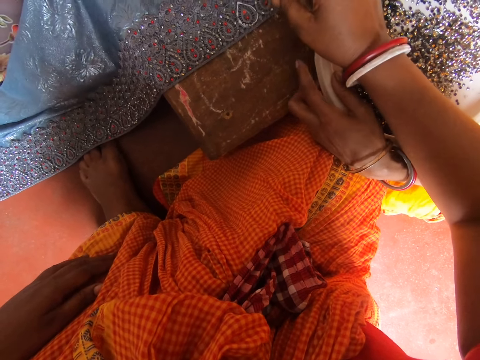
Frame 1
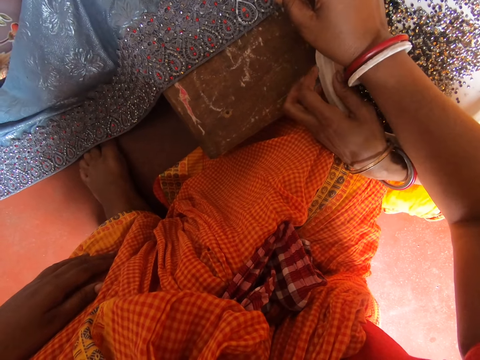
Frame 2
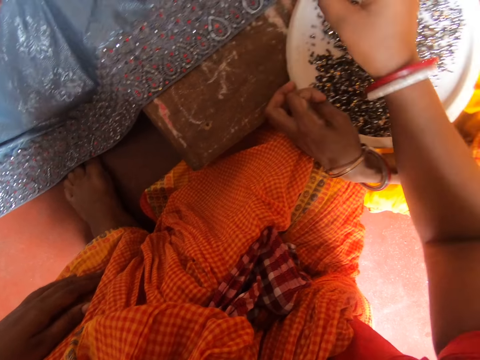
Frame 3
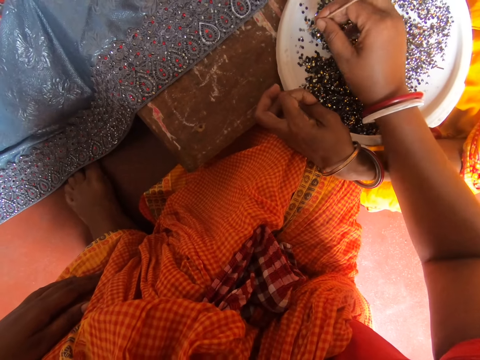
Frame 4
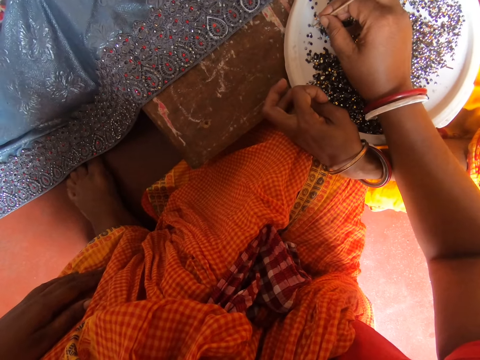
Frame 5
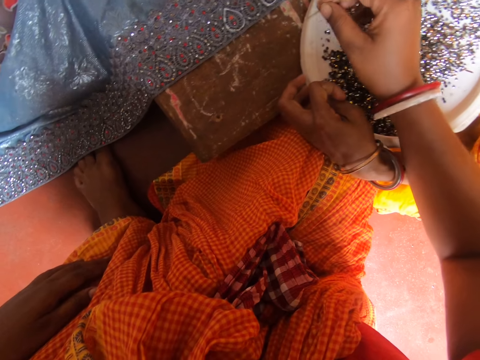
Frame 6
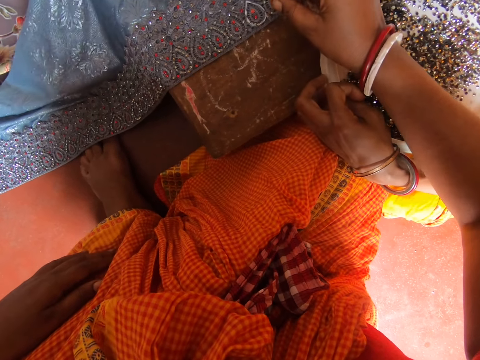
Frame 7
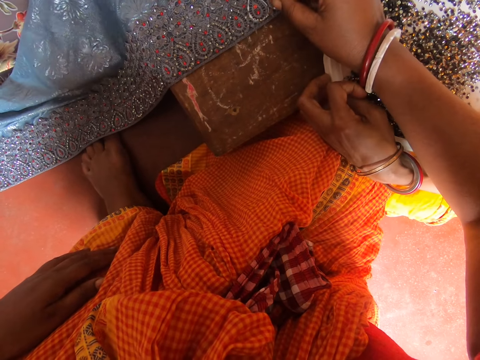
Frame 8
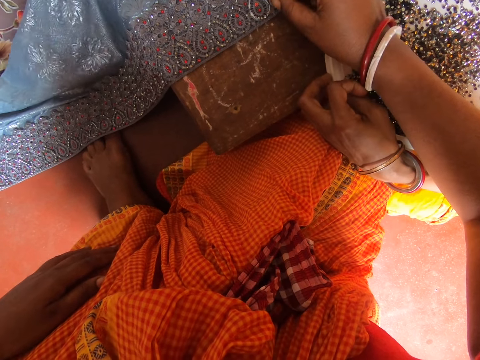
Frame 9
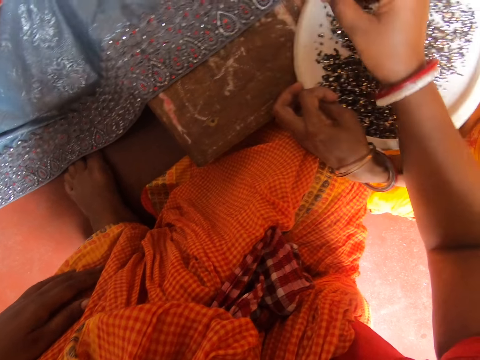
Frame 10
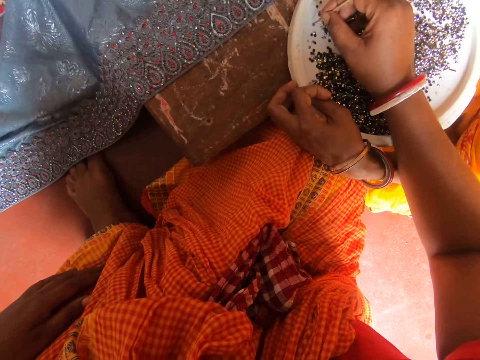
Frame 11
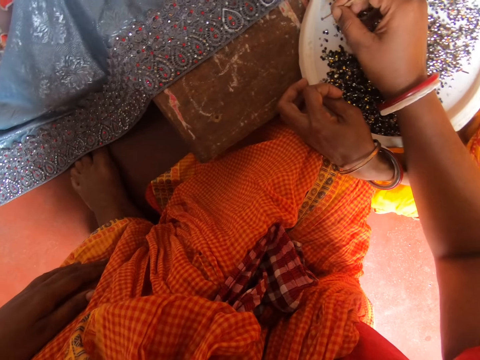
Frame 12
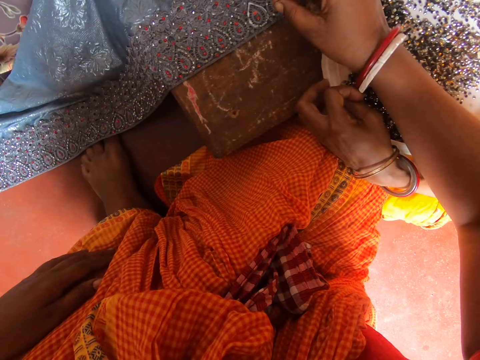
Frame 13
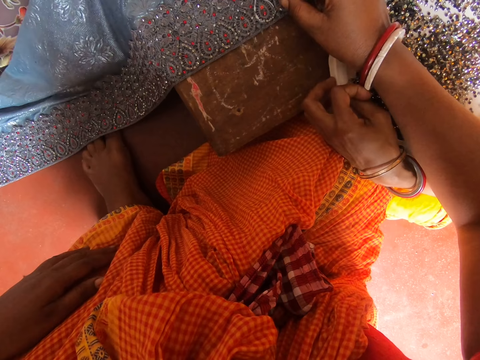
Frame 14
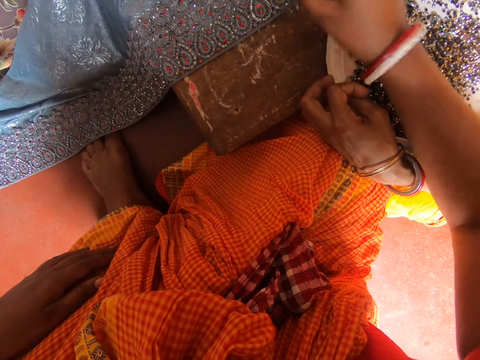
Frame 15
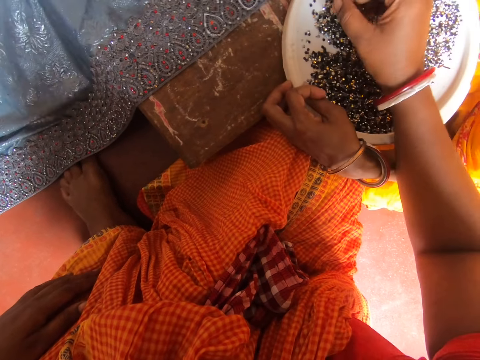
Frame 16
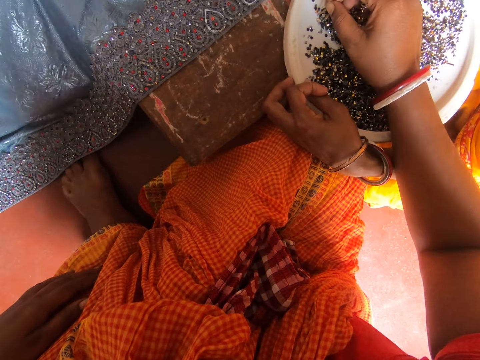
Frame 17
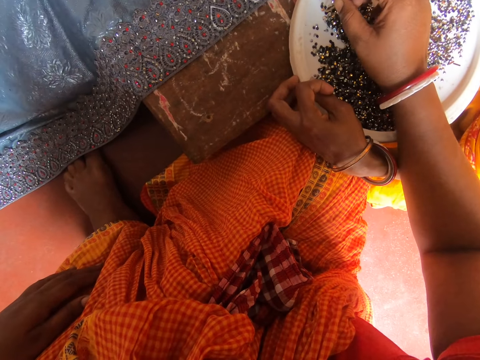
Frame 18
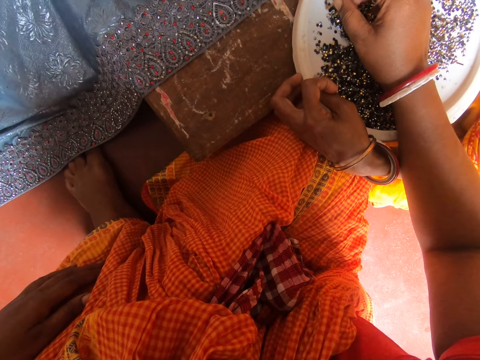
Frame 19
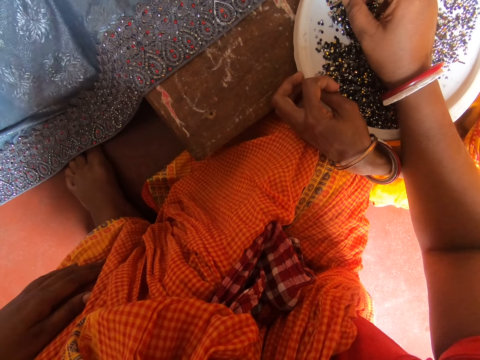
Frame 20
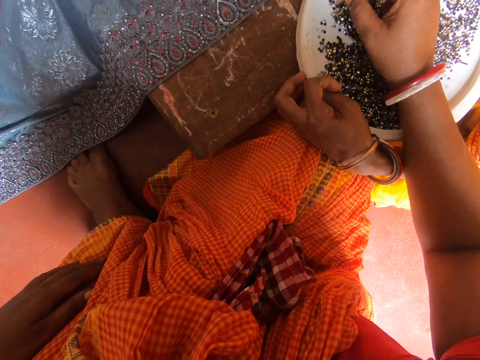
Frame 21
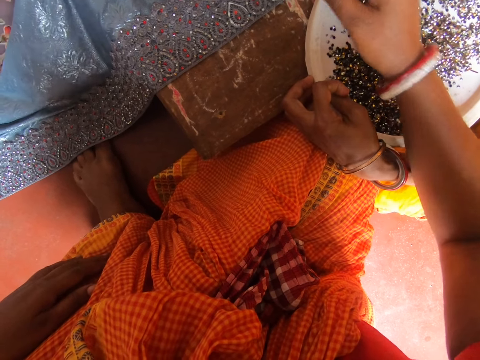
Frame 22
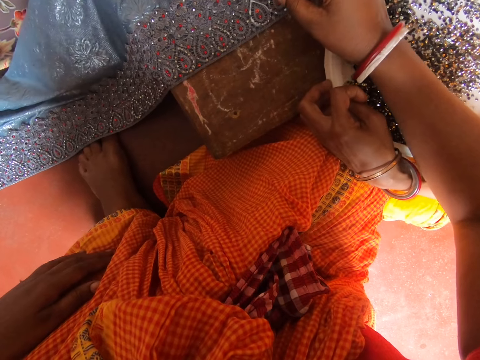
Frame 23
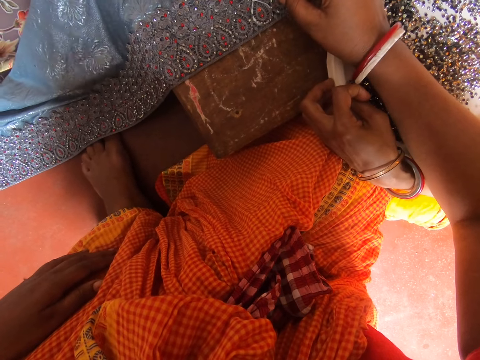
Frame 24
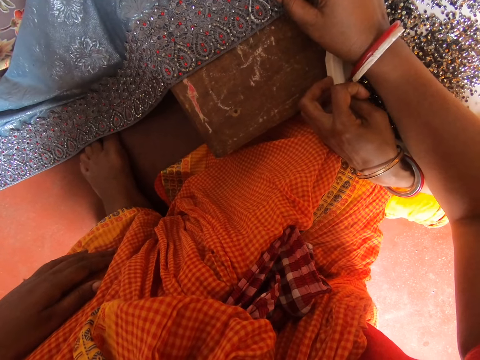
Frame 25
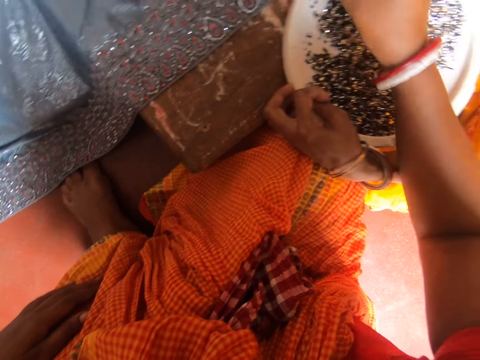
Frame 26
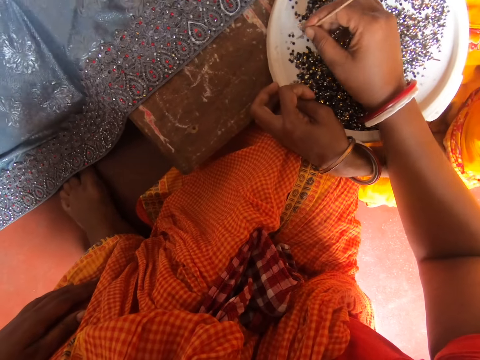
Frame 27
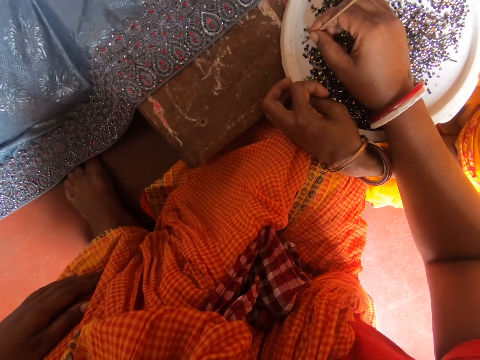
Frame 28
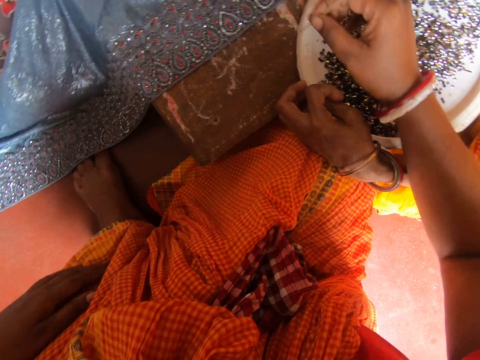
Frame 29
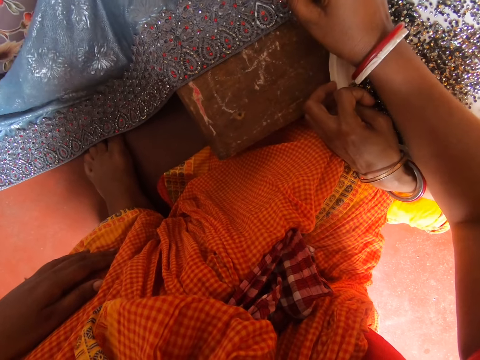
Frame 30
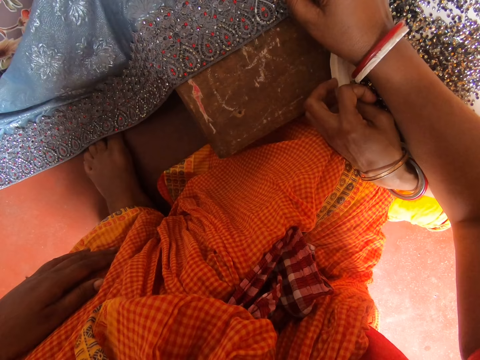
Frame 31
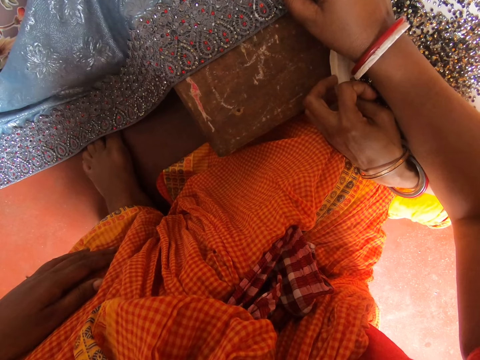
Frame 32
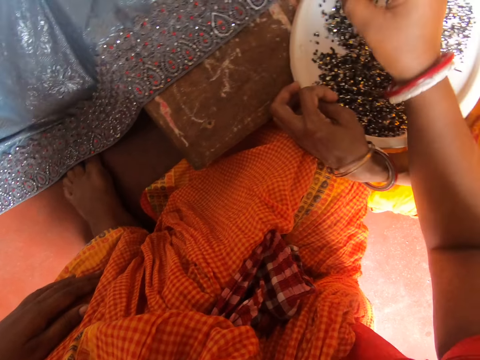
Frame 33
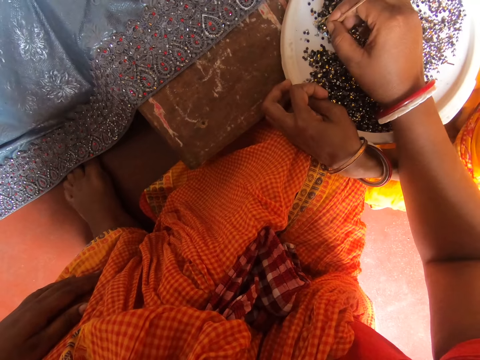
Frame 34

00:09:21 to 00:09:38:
The camera wearer puts the bead on a fabric on the table. A lady rubs her fingers on the plate. The camera wearer picks a bead from the plate with the stick in hand. They put the bead on the fabric on the table. They pick a bead from the plate with the stick in hand. They put the bead on the fabric on the table. They pick a bead from the plate with the stick in hand. They put the bead on the fabric on the table. The lady speaks to the camera wearer. The camera wearer speaks to the lady. They pick a bead from the plate with the stick in hand. They put the bead on the fabric on the table.

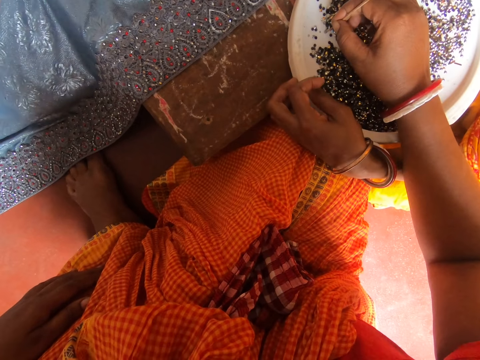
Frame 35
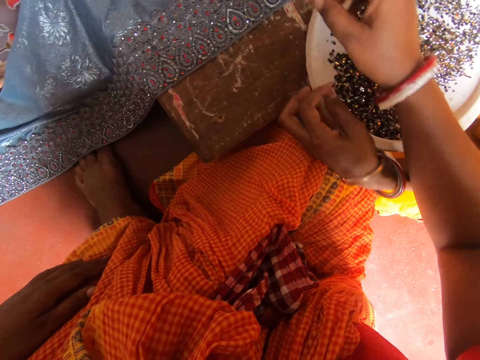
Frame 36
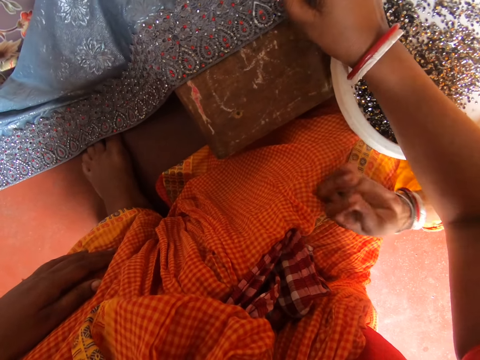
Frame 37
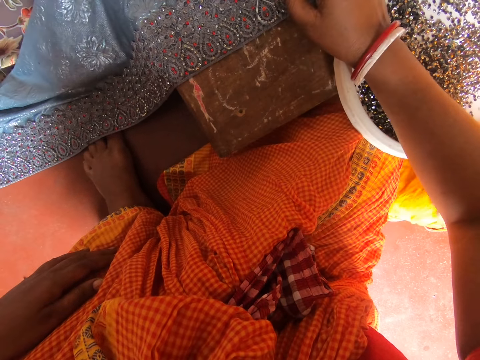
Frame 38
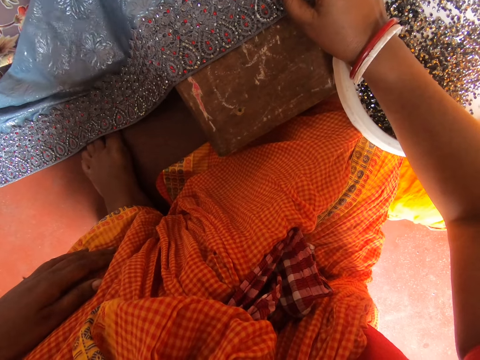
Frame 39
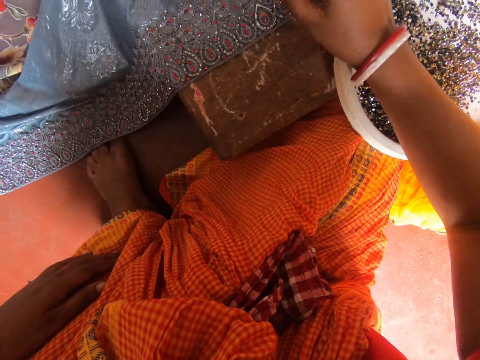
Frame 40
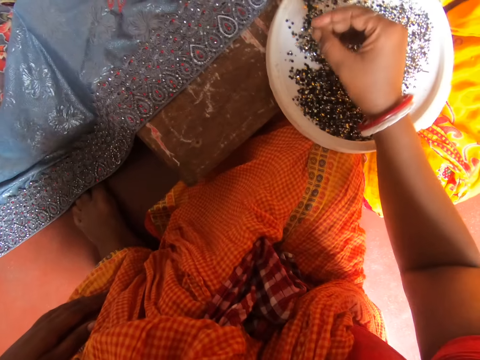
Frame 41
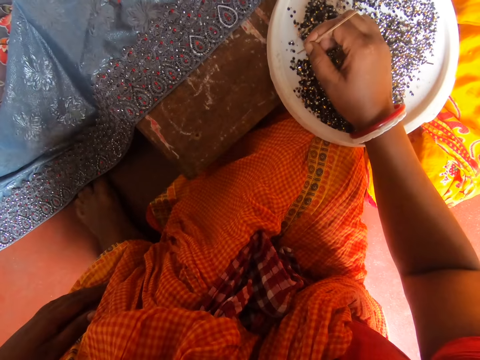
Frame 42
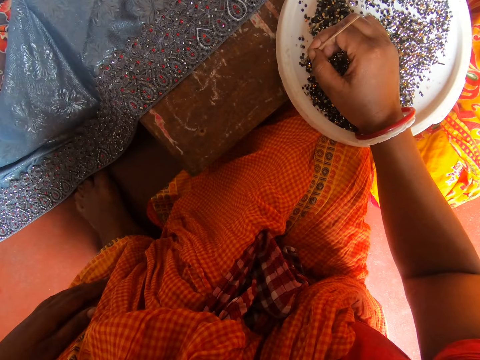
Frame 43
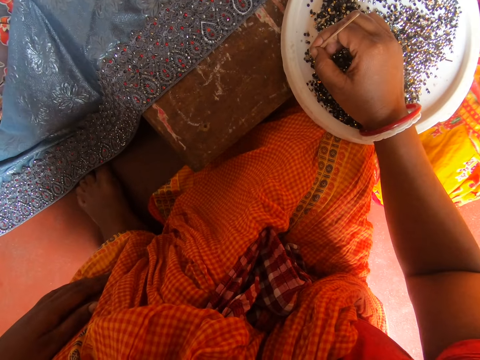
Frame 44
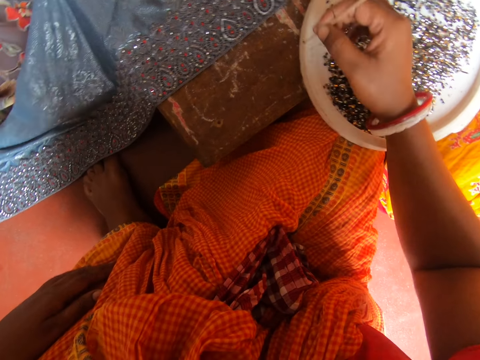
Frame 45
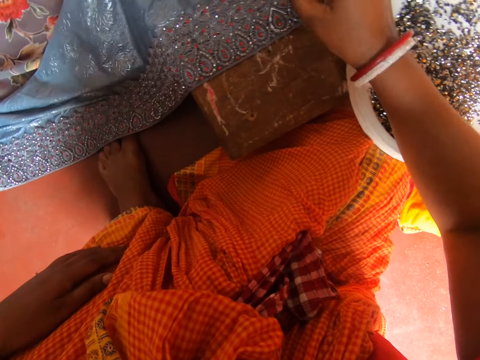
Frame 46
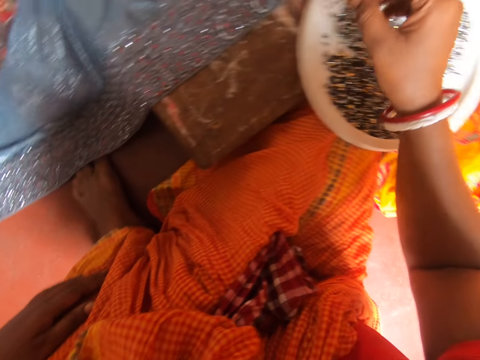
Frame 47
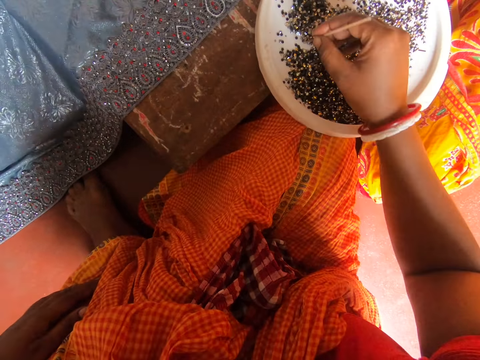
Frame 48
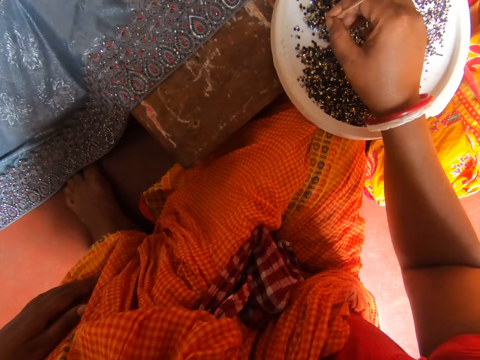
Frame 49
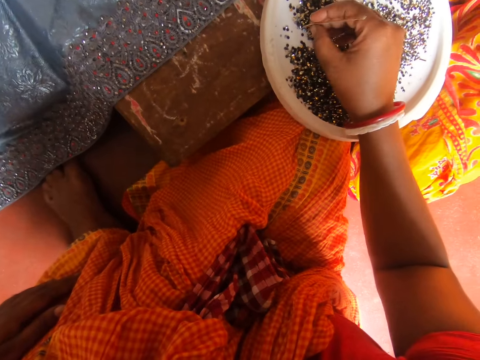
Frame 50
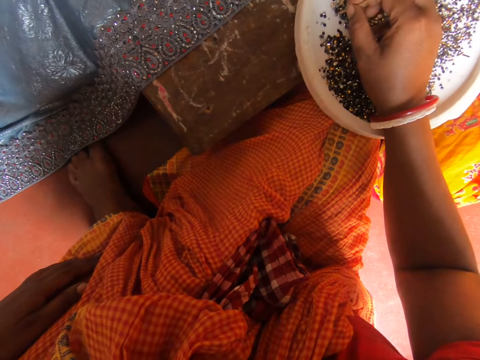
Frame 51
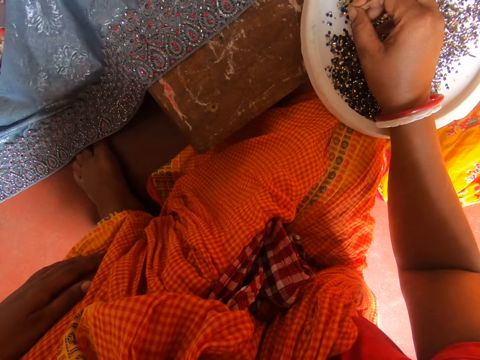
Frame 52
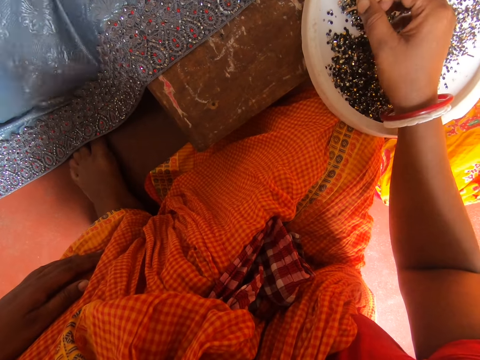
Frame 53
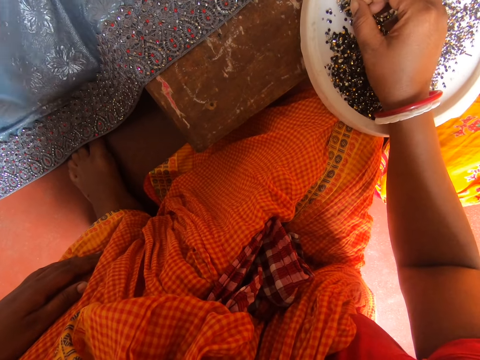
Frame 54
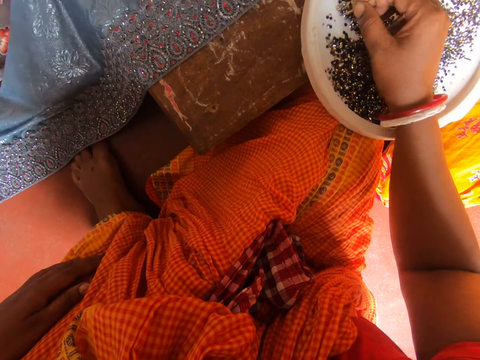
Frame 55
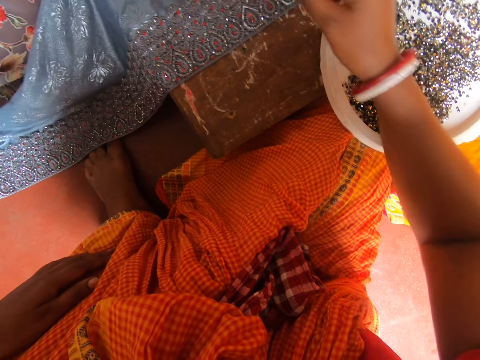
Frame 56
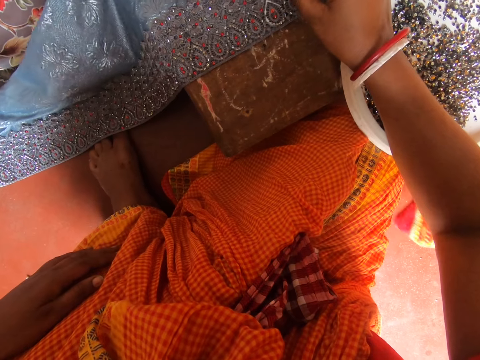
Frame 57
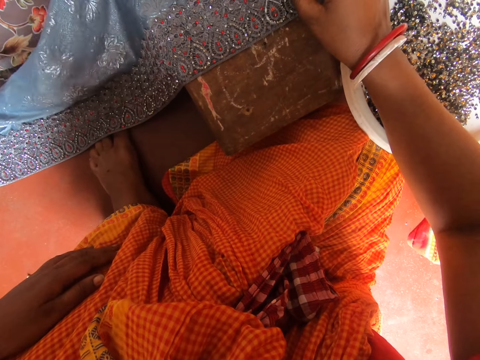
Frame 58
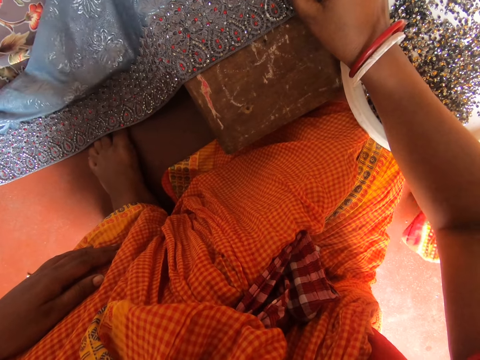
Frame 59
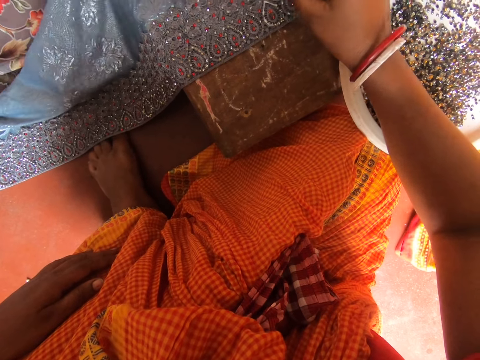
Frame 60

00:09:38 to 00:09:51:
The camera wearer picks a bead from a plate with the stick in hand. A lady lets go of the plate on the table. The camera wearer puts the bead on a fabric on the table. They speak to the lady. They pick a bead from the plate with the stick in hand. They put the bead on the fabric on the table. They pick a bead from the plate with the stick in hand. They put the bead on the fabric on the table.
